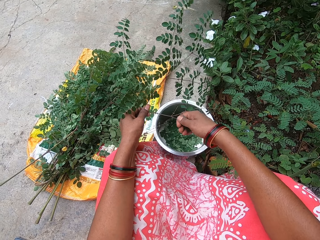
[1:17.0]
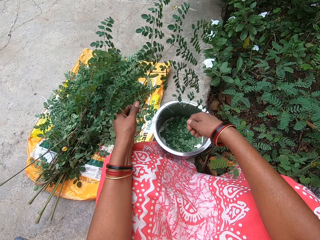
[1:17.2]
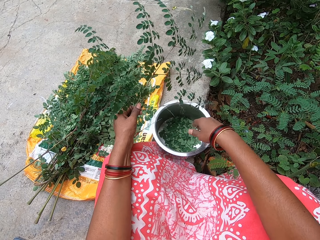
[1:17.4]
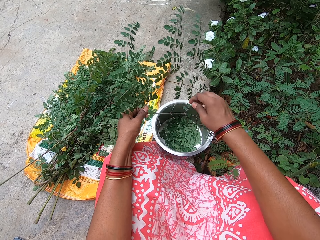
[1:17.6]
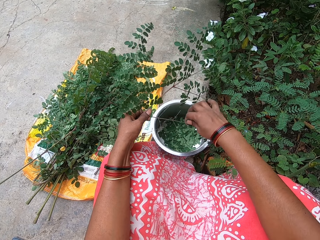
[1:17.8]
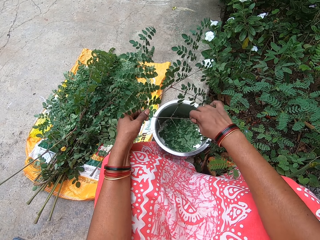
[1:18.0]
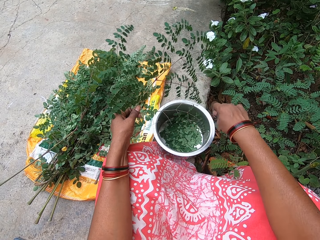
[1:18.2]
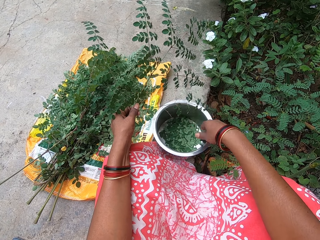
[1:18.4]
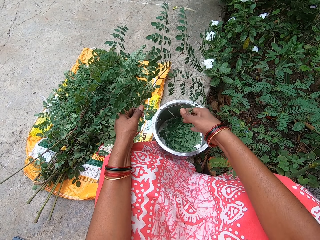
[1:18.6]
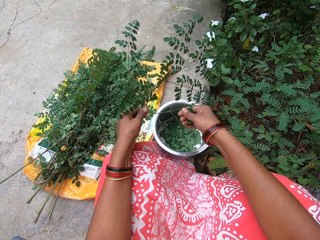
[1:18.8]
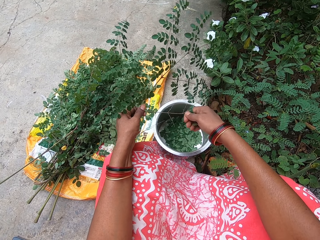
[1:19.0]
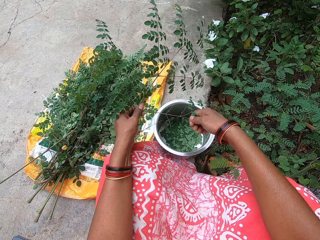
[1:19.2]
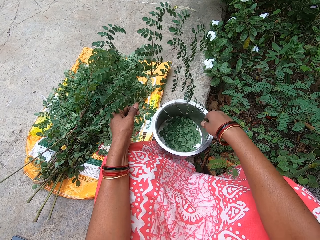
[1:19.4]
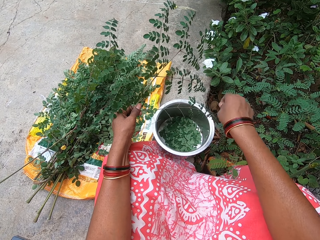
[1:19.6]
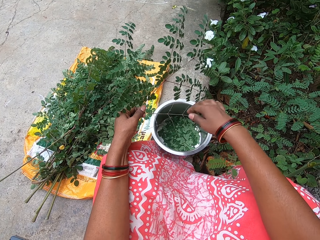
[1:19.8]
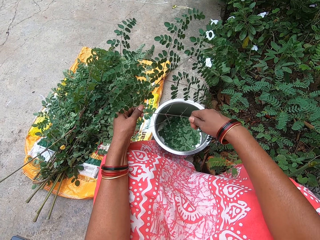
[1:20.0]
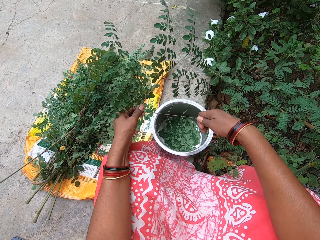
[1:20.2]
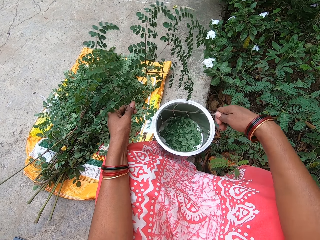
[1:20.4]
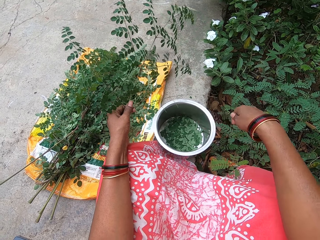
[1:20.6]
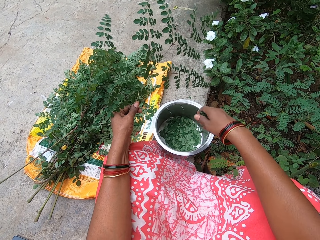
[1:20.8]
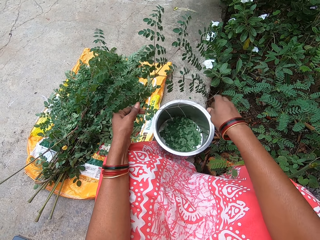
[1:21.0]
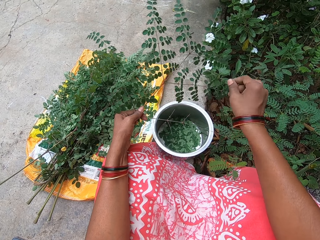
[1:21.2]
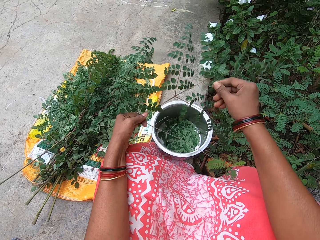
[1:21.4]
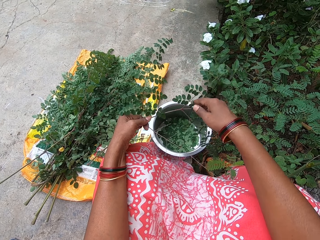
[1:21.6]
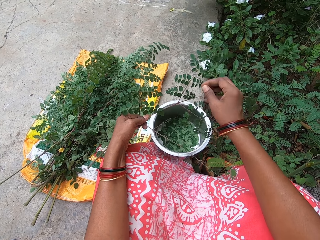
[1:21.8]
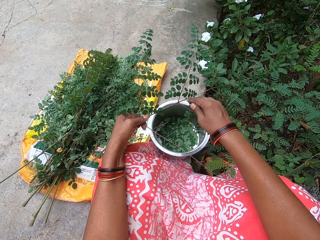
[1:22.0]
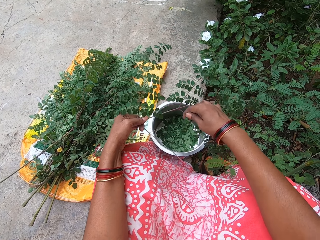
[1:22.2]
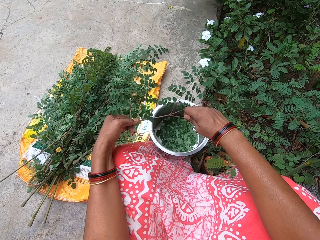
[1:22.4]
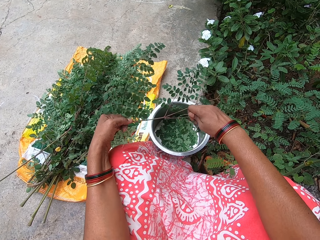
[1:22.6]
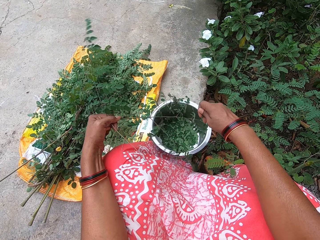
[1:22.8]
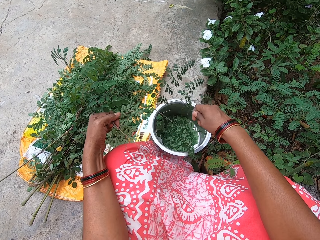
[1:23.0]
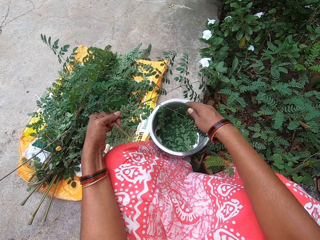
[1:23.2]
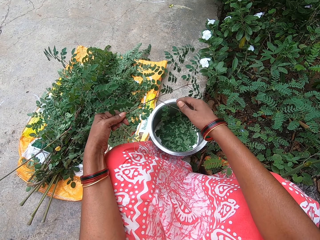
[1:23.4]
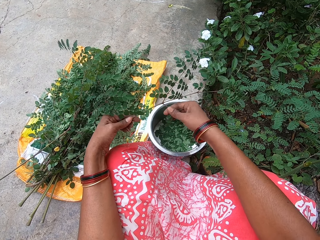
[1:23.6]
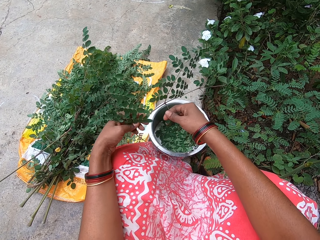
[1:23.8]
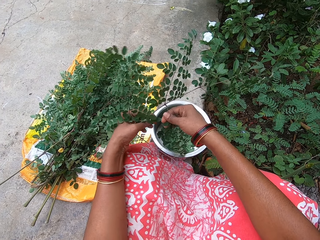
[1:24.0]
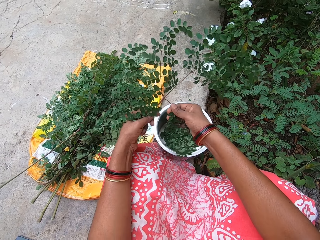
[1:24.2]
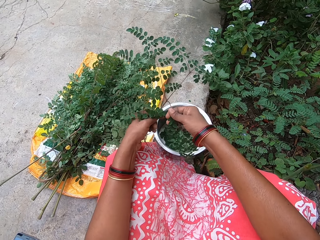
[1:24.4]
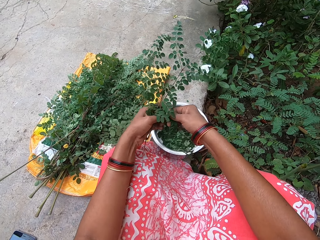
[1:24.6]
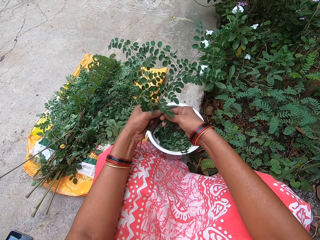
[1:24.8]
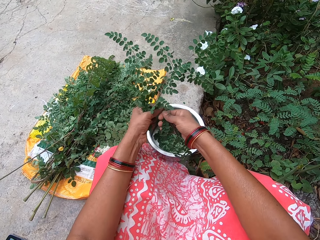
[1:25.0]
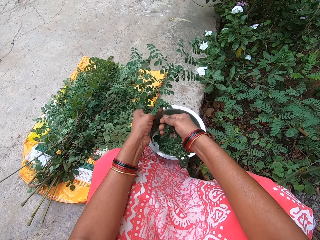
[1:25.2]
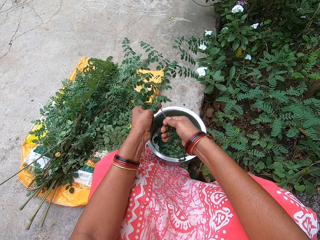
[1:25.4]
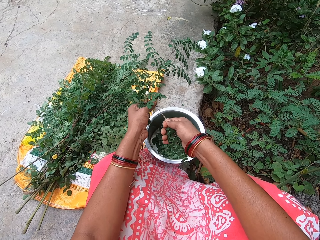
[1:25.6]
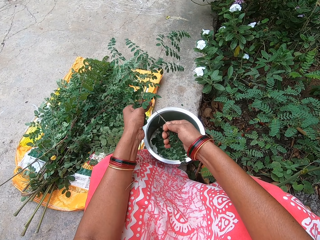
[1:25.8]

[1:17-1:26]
The camera wearer plucks the leaves from the plant stem in her left hand with her right hand. She puts the leaves in her right hand in the bowl on the ground. She plucks the leaves from the plant stem in her left hand with her right hand. She puts the leaves in her right hand in the bowl on the ground. She plucks the leaves from the plant stem in her left hand with her right hand. She puts the leaves in her right hand in the bowl on the ground. She plucks the leaves from the plant stem in her left hand with her right hand. She puts the leaves in her right hand in the bowl on the ground. She plucks the leaves from the plant stem in her left hand with her right hand. She puts the leaves in her right hand in the bowl on the ground. She plucks the leaves from the plant stem in her left hand with her right hand.

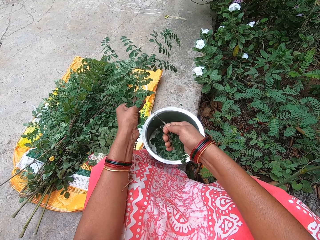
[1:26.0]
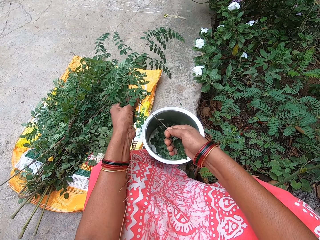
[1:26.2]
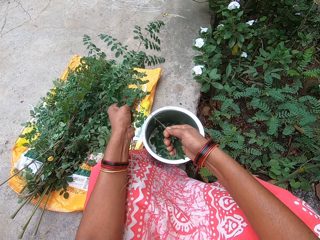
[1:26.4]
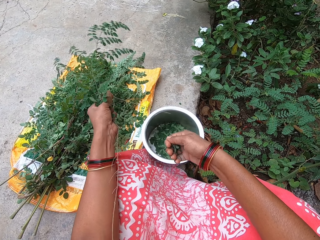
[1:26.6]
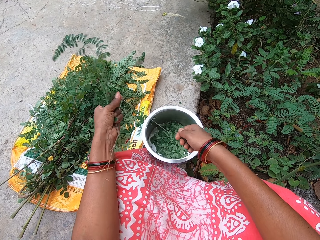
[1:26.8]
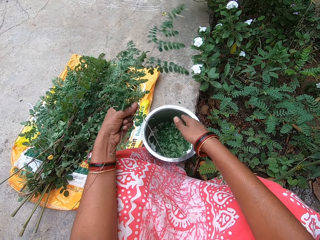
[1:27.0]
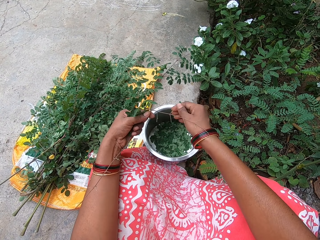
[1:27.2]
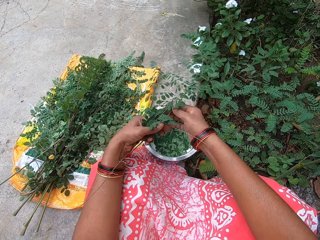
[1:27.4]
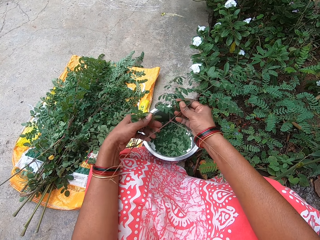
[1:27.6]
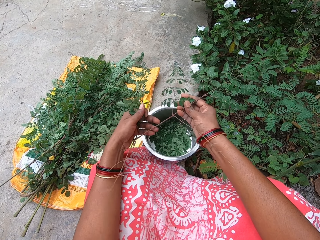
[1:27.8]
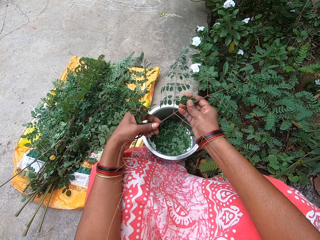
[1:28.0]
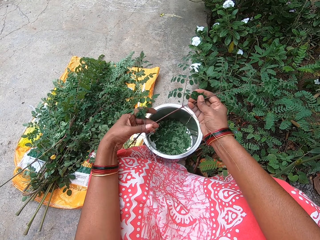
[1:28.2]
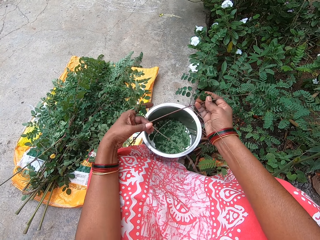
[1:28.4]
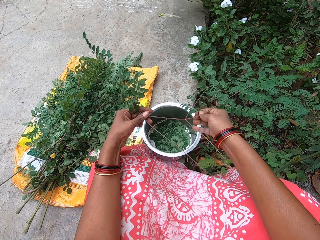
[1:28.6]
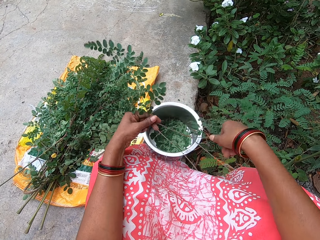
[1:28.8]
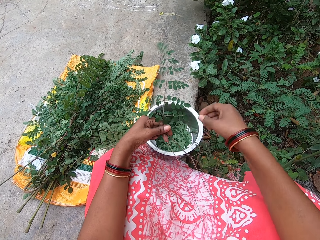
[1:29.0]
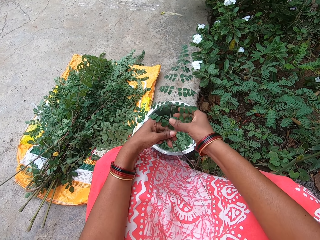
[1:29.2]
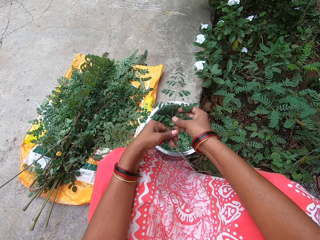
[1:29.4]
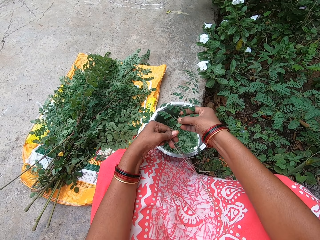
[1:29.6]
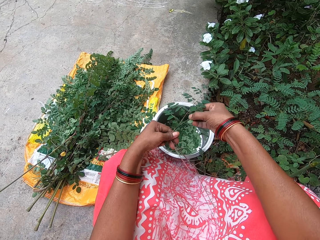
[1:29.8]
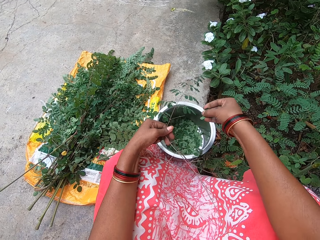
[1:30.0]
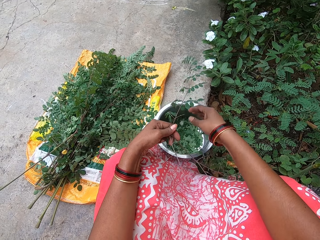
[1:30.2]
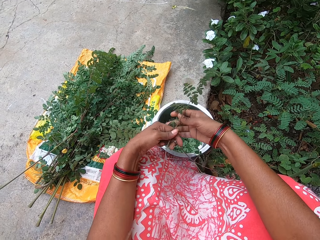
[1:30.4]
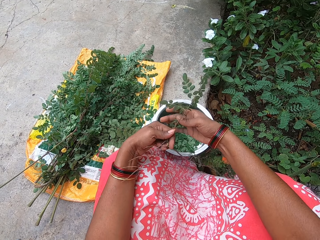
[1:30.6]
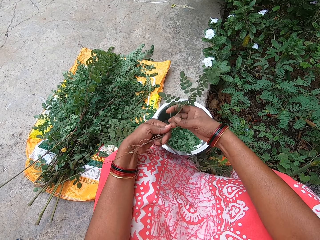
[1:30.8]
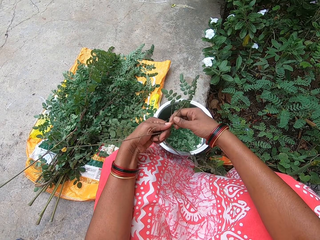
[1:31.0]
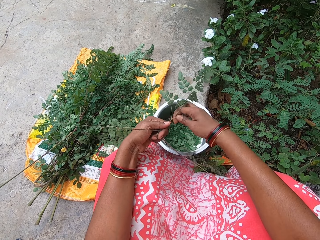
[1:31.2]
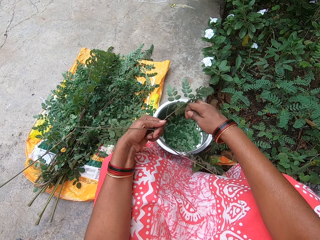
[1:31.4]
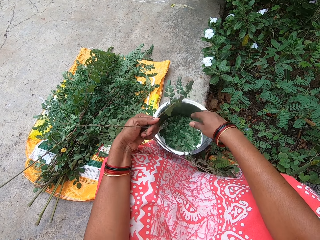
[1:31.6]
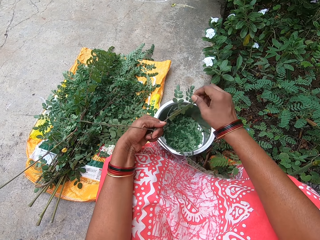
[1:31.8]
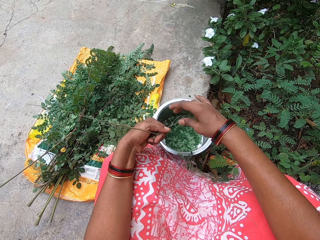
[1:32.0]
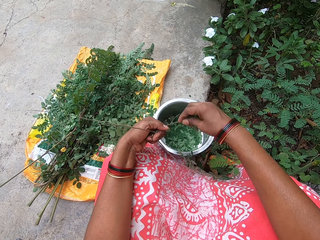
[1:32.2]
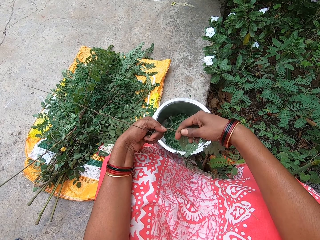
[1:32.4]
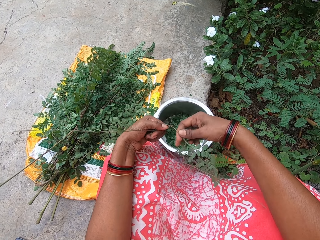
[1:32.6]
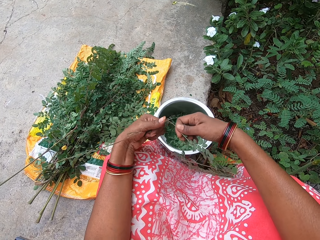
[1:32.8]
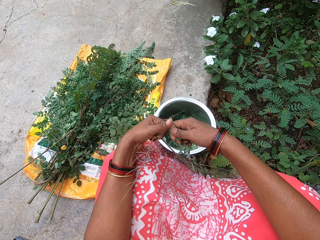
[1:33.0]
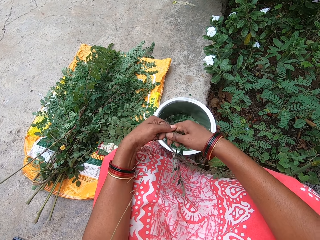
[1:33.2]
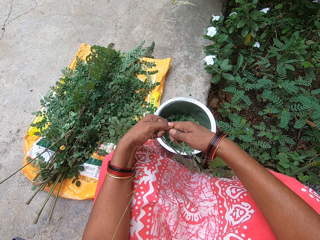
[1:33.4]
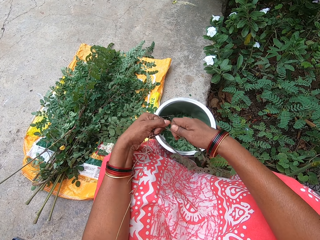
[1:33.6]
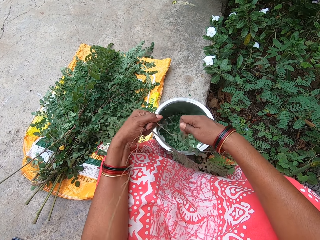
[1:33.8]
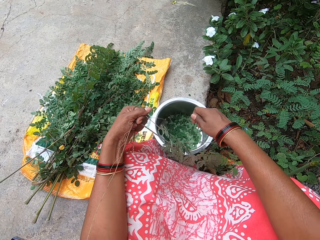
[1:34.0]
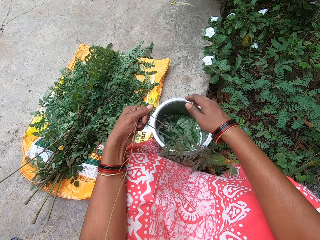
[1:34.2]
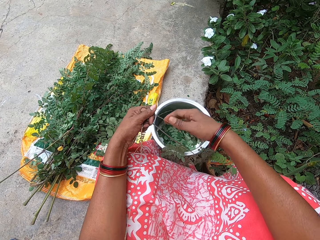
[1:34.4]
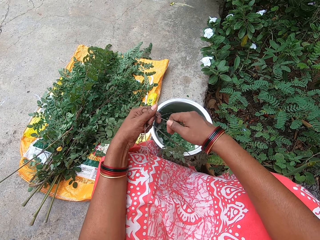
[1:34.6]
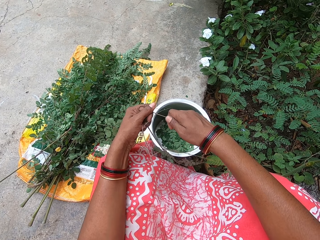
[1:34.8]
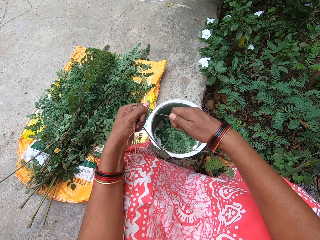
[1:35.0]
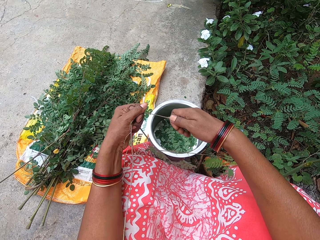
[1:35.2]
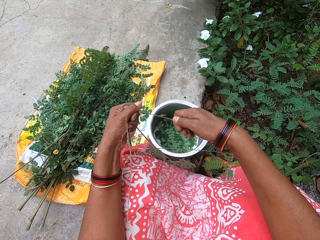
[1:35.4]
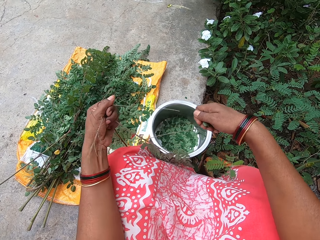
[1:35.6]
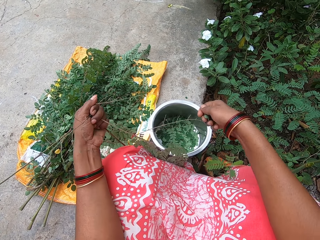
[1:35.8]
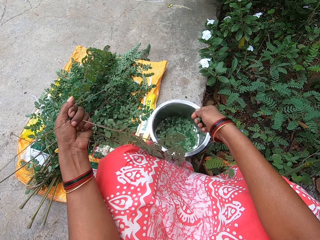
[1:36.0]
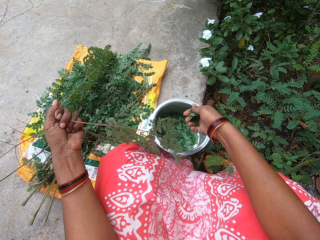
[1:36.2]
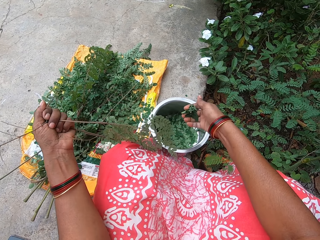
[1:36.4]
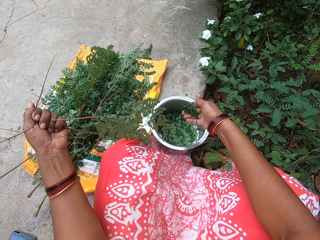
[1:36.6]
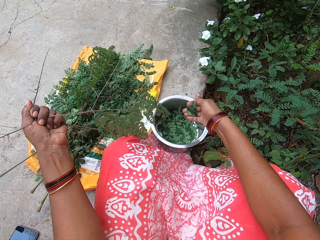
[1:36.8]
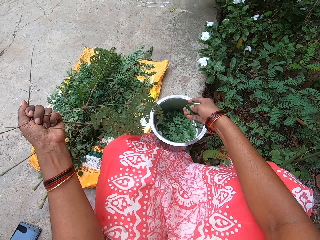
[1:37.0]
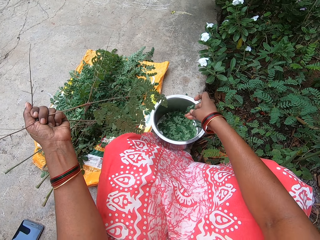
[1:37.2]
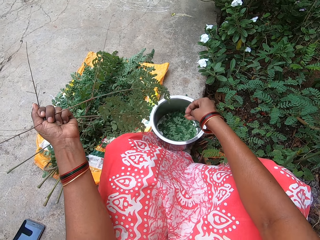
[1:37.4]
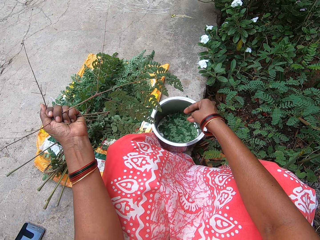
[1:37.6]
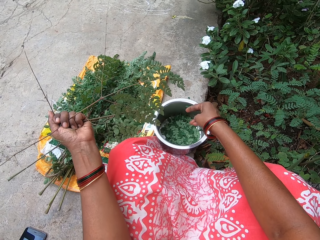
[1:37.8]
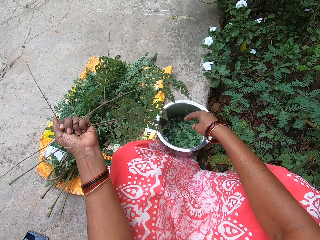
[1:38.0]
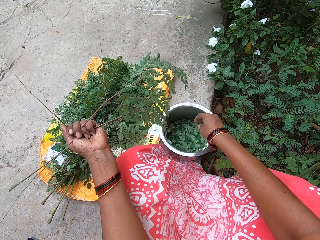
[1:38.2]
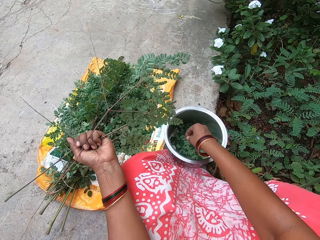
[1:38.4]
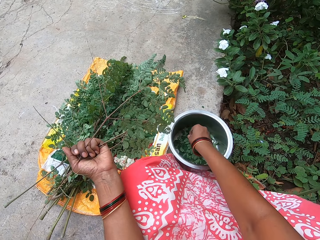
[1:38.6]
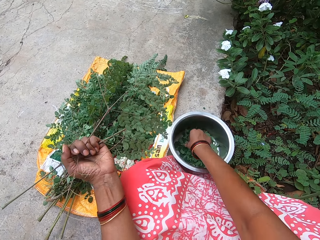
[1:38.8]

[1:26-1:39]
The camera wearer puts the leaves in her right hand in the bowl on the ground. She plucks the leaves from the plant stem in her left hand with her right hand. She puts the leaves in her right hand in the bowl on the ground. She plucks the leaves from the plant stem in her left hand with her right hand. She puts the leaves in her right hand in the bowl on the ground. She plucks the leaves from the plant stem in her left hand with her right hand. She puts the leaves in her right hand in the bowl on the ground. She plucks the leaves from the plant stem in her left hand with her right hand. She puts the leaves in her right hand in the bowl on the ground.
